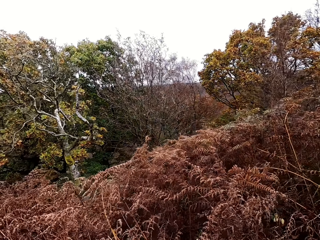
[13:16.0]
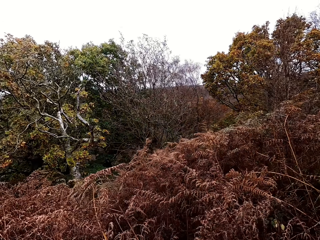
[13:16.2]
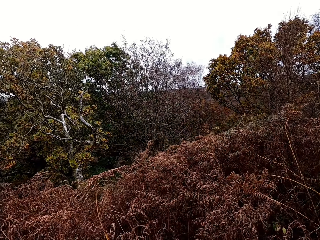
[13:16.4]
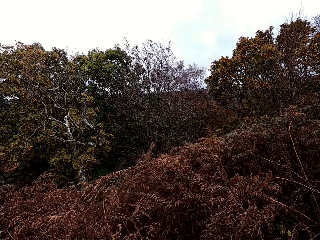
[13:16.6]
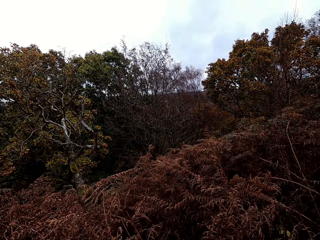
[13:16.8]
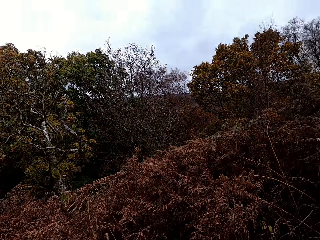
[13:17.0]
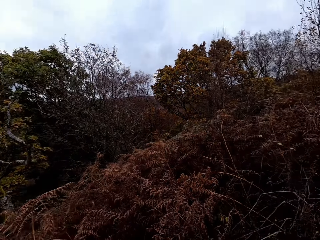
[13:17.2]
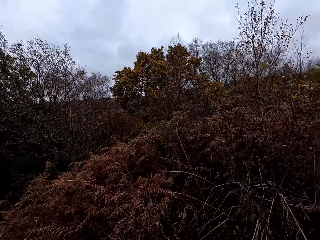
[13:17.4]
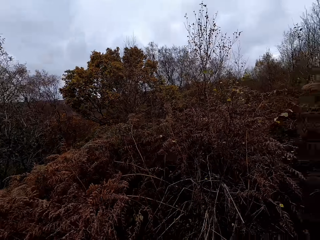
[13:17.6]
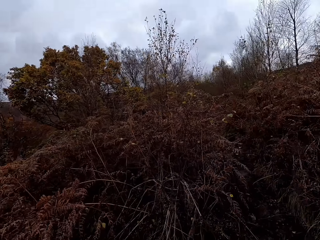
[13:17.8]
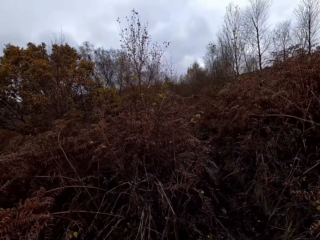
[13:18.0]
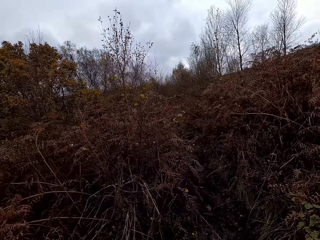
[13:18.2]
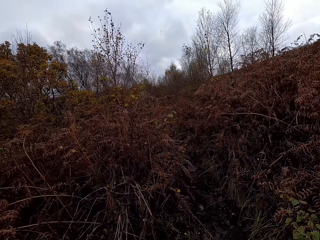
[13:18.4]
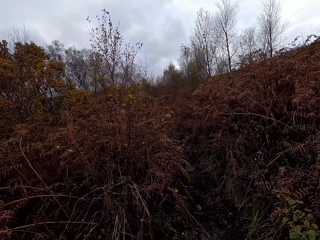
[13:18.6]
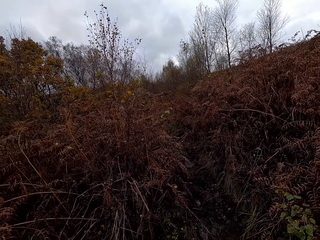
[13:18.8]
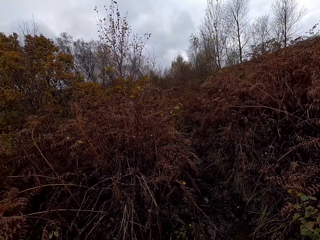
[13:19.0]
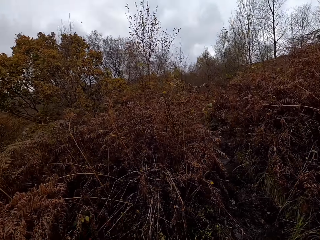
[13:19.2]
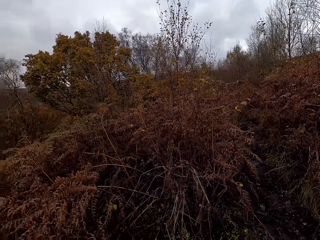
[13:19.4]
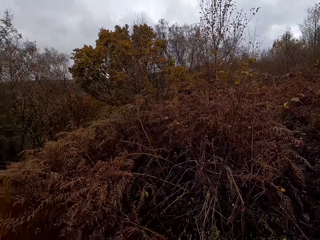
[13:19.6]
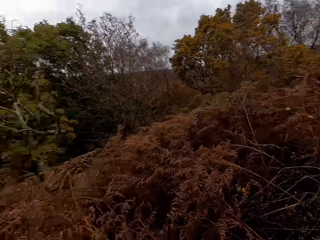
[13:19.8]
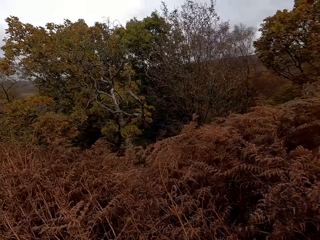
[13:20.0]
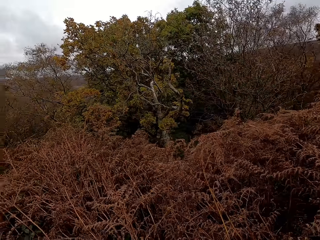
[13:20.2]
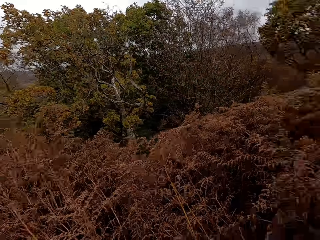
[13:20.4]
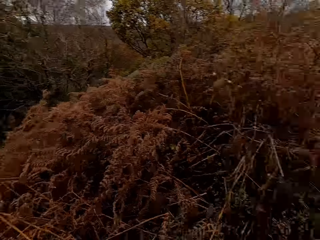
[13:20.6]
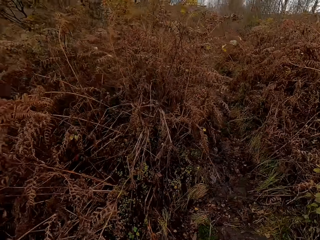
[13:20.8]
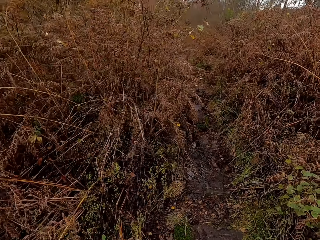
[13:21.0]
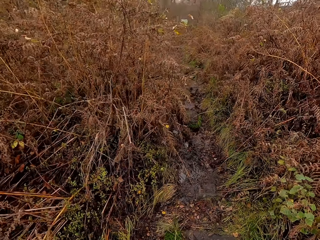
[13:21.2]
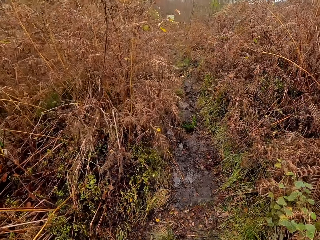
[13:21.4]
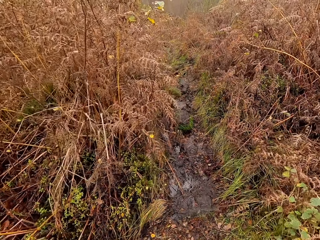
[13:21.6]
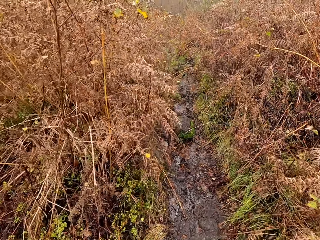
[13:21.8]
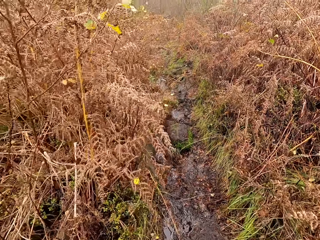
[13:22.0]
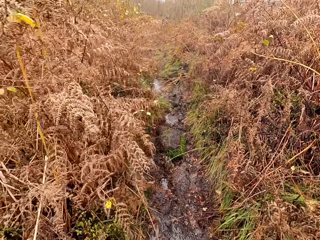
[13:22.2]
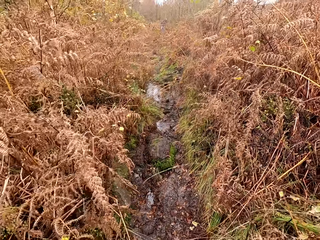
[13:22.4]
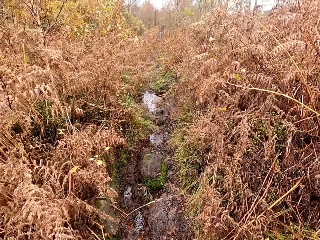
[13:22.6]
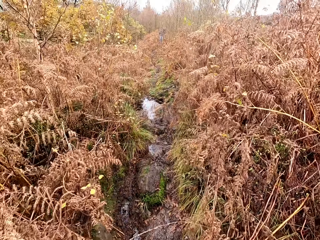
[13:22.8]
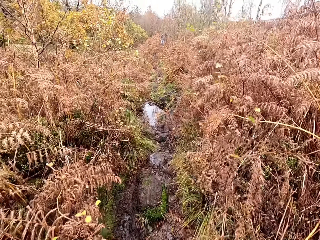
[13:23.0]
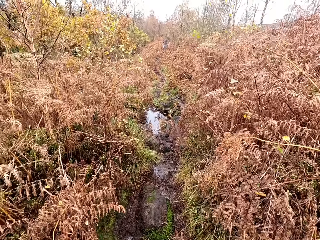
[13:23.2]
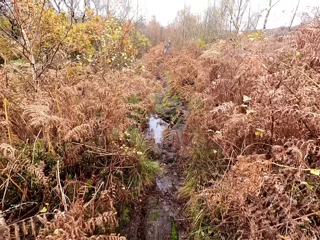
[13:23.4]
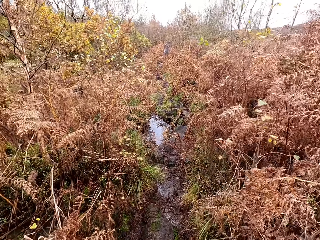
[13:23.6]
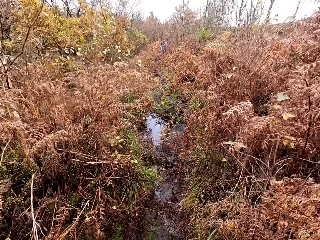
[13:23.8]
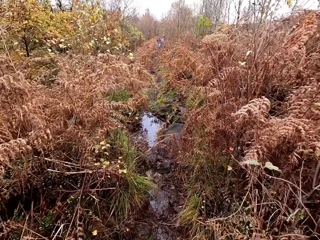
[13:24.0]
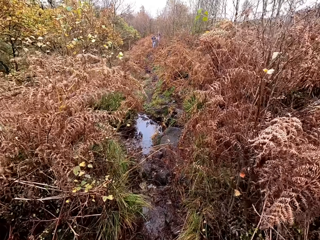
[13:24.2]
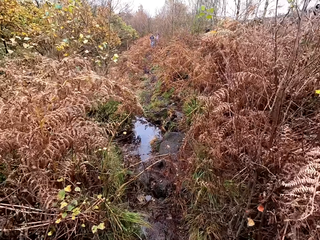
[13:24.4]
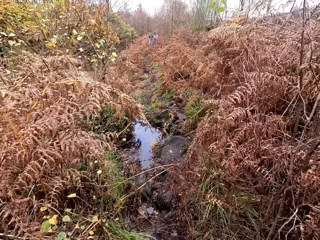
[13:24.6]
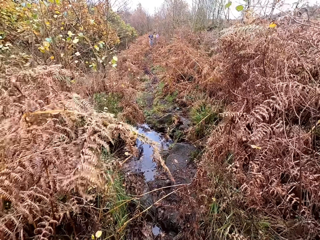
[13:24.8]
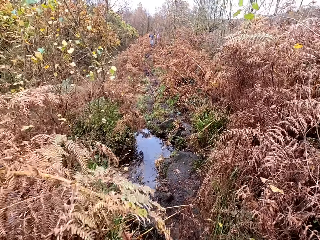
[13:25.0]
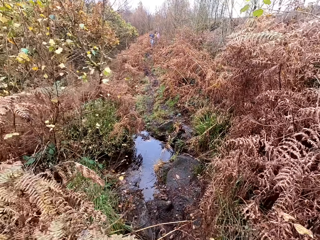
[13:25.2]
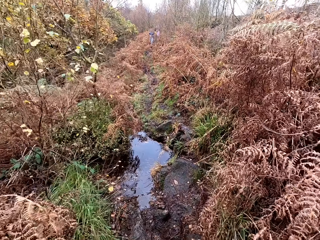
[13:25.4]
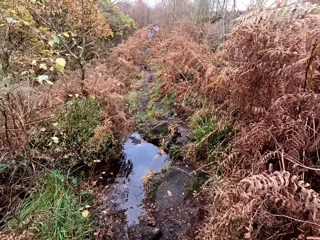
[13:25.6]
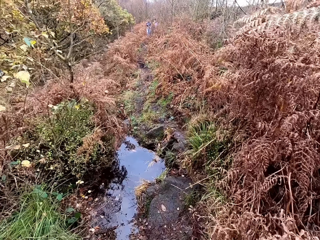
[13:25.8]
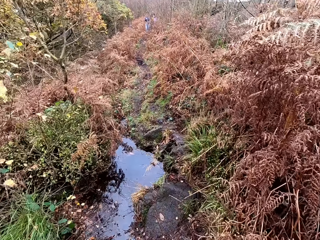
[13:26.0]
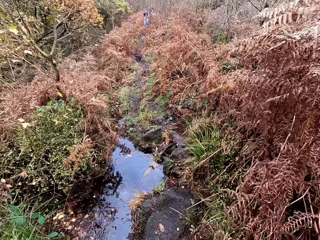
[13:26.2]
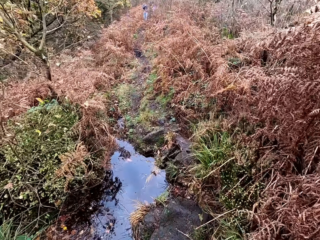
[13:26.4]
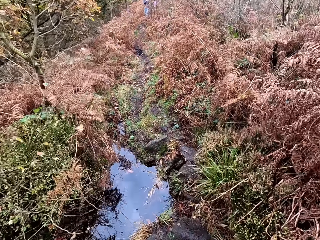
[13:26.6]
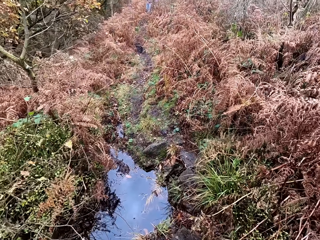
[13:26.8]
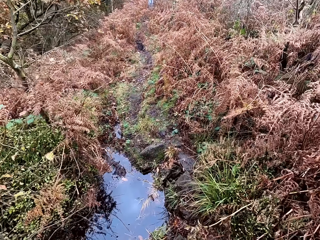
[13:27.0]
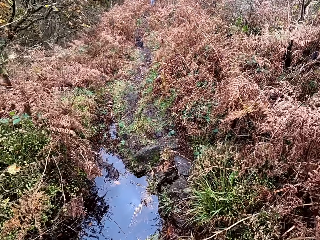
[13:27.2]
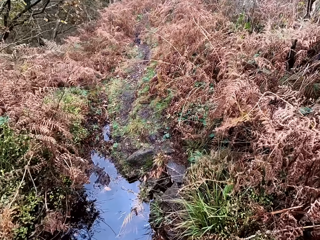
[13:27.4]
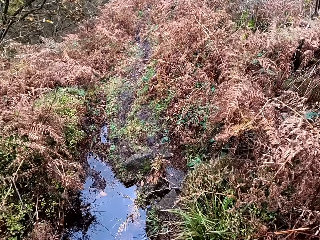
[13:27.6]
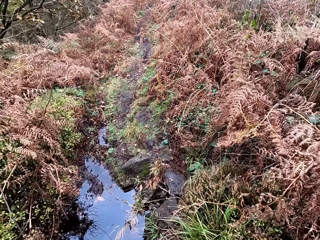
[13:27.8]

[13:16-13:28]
The camera wearer looks around. They walk.

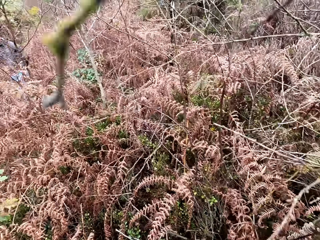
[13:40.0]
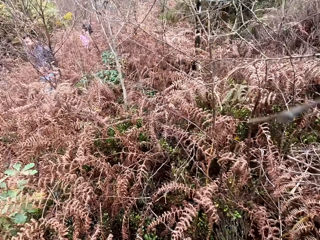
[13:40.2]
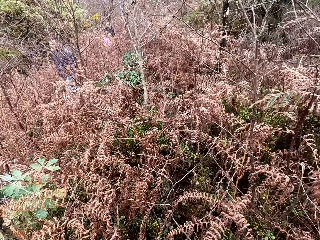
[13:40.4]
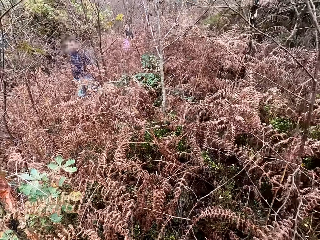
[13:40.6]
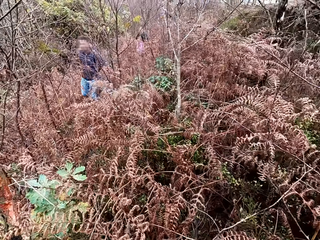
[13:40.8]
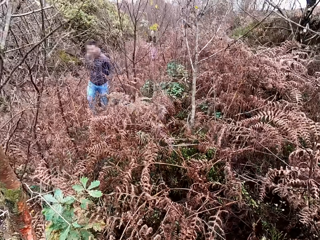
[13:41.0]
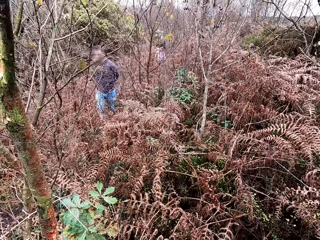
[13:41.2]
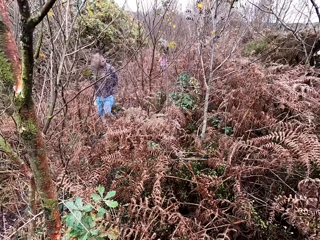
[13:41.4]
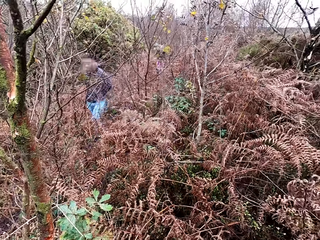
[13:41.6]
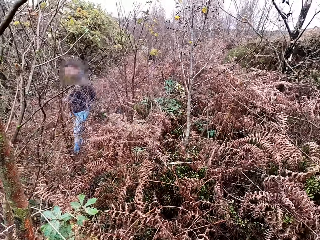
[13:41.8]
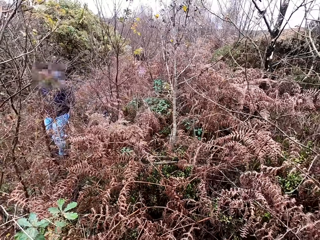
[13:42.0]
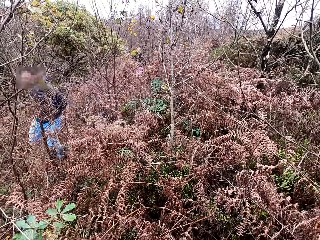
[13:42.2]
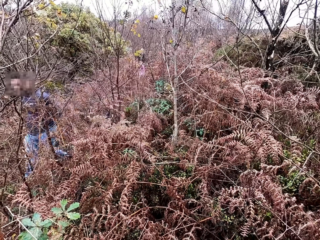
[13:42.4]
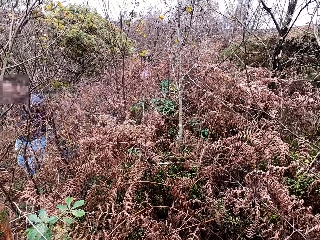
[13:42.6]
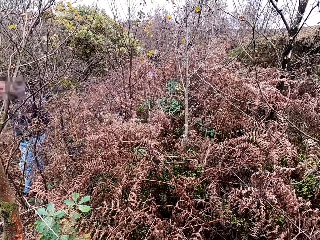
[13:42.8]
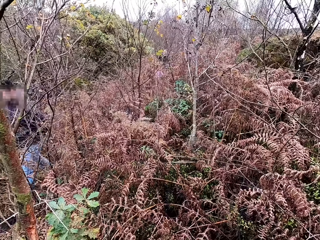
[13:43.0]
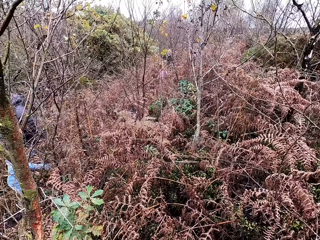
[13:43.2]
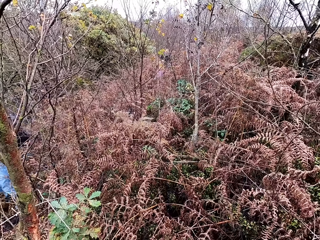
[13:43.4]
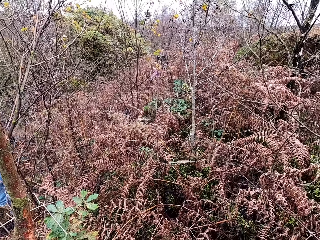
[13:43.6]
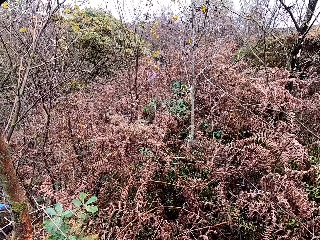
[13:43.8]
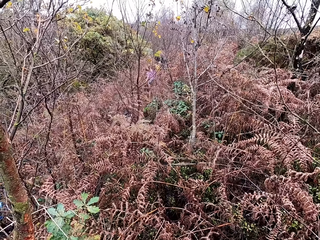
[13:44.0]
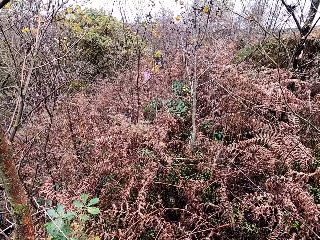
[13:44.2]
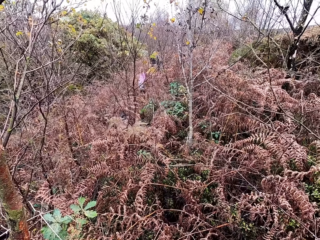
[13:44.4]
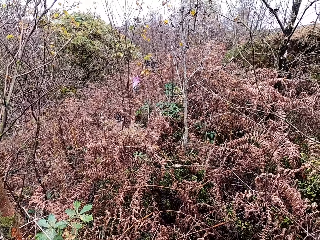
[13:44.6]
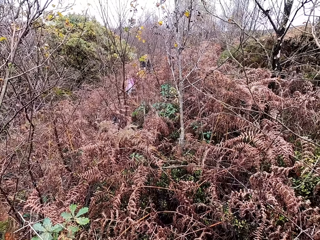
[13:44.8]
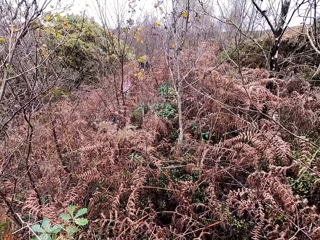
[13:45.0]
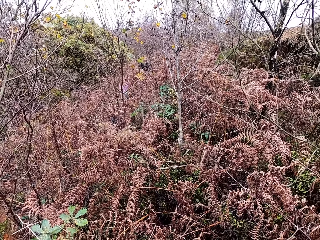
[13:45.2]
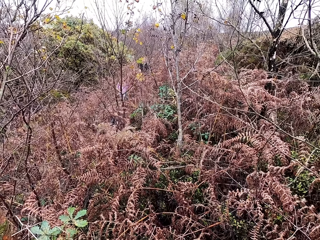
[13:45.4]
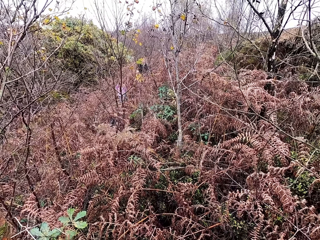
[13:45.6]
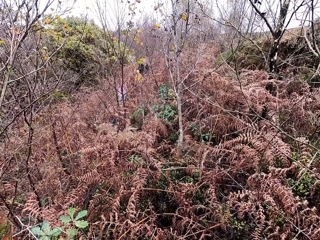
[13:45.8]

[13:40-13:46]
The camera wearer stops.

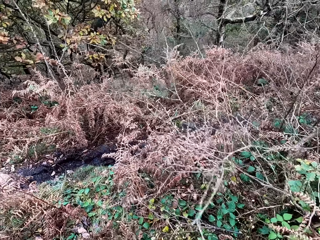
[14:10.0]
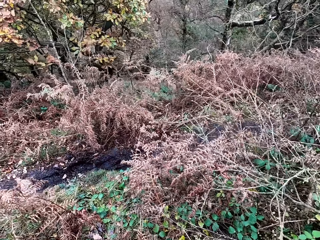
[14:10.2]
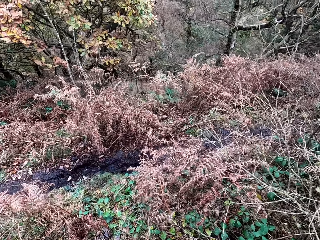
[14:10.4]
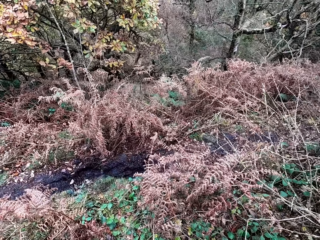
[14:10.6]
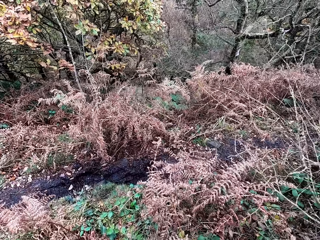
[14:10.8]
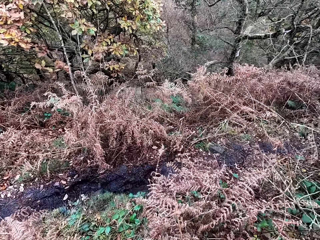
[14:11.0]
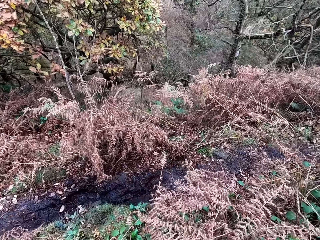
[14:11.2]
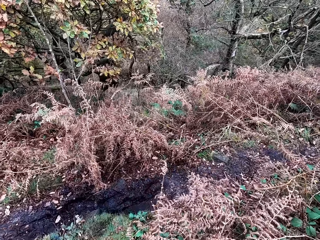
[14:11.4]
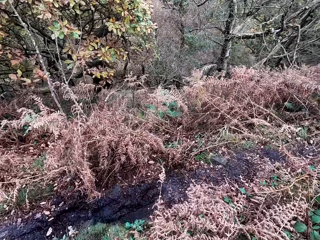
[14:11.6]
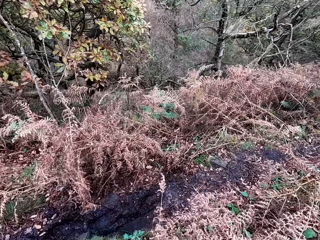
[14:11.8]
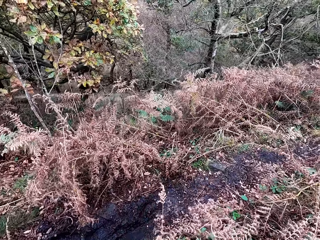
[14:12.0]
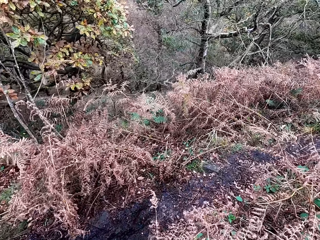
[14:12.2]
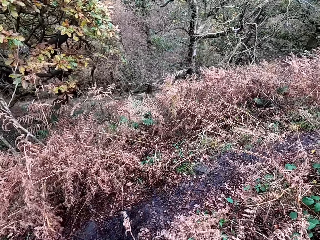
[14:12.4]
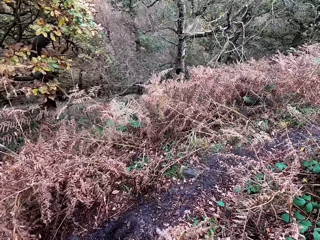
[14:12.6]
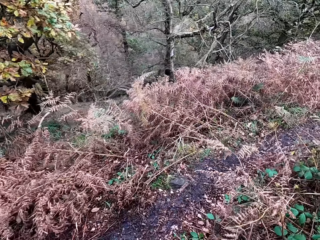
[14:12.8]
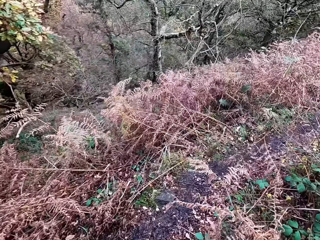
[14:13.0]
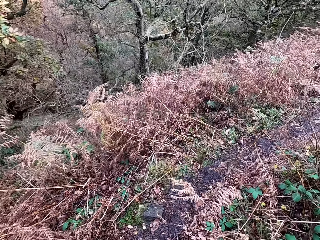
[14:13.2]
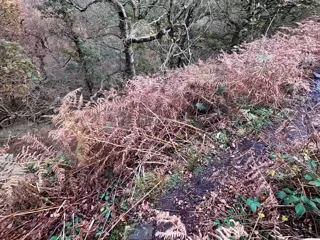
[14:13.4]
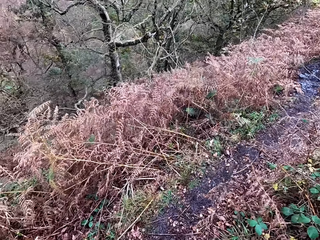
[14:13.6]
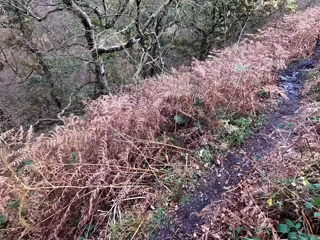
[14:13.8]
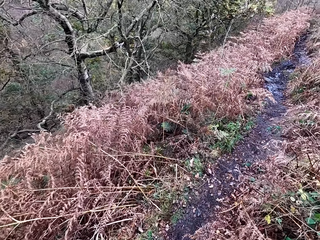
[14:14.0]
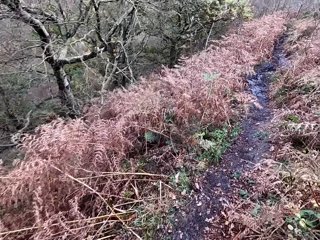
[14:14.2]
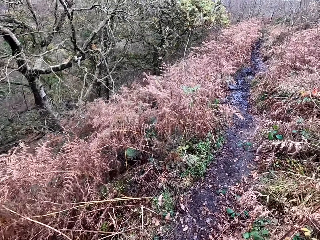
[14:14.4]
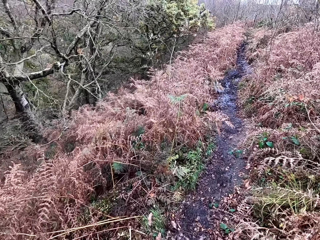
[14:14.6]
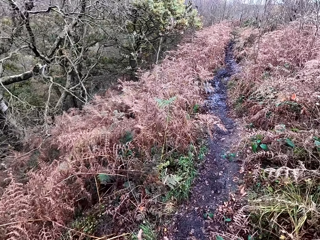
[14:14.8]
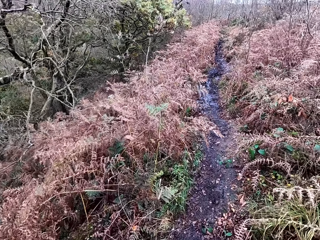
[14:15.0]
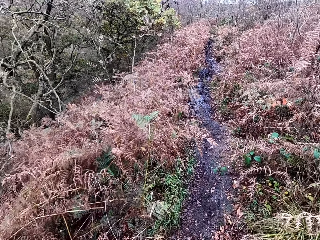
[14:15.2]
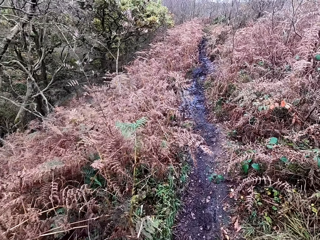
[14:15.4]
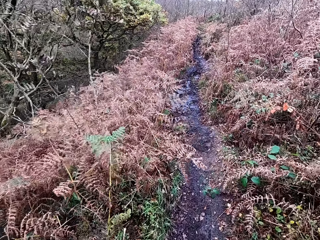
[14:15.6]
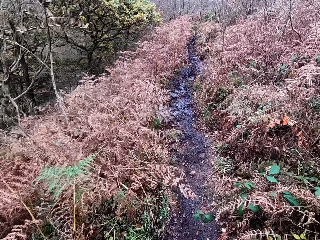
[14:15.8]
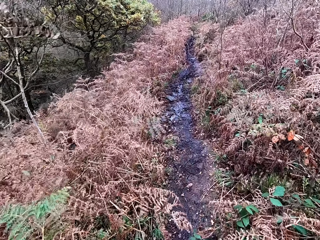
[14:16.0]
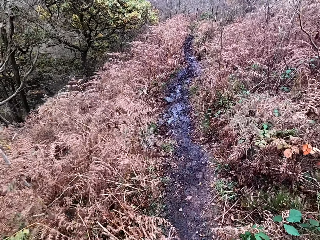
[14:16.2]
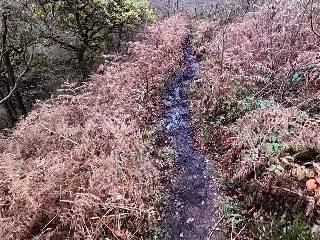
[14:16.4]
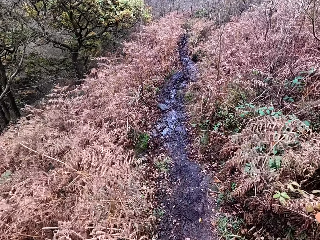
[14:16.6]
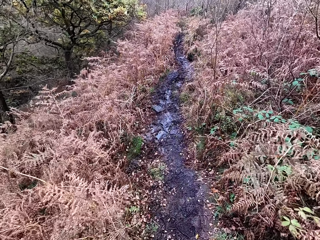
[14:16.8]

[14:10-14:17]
The camera wearer walks around.
